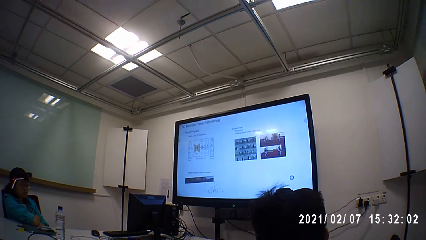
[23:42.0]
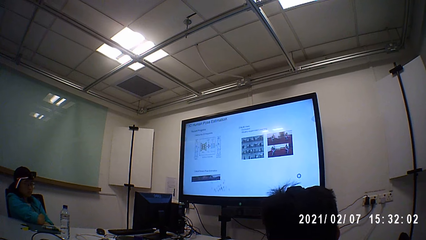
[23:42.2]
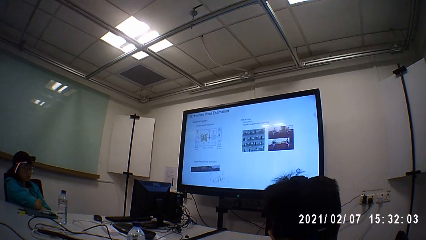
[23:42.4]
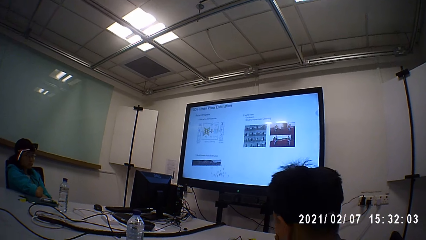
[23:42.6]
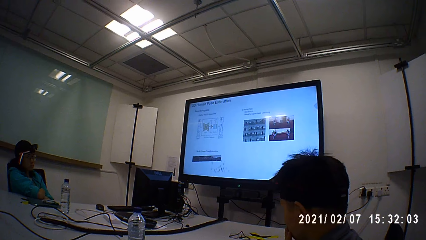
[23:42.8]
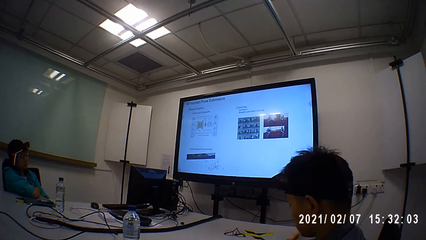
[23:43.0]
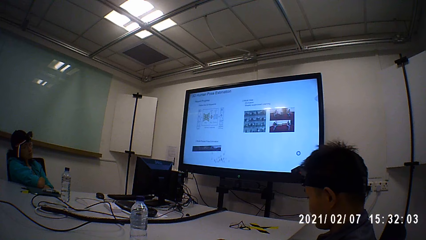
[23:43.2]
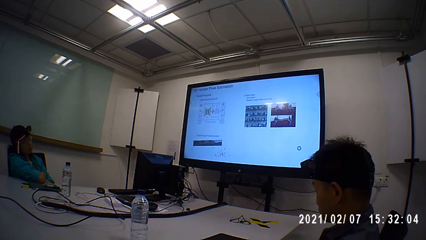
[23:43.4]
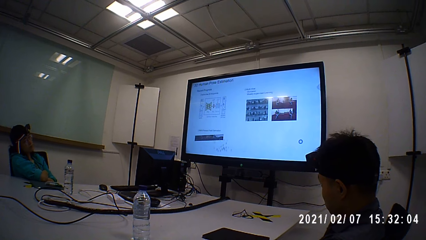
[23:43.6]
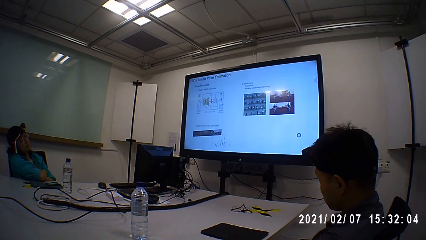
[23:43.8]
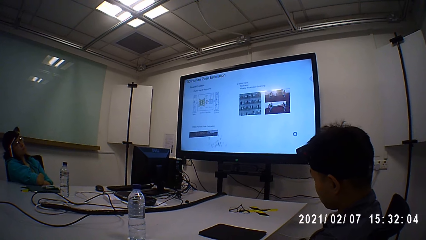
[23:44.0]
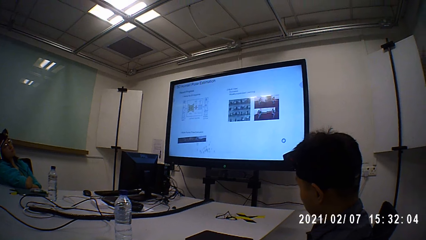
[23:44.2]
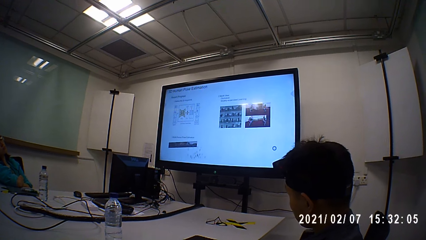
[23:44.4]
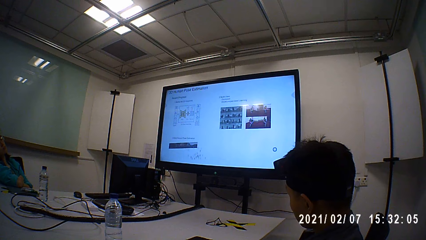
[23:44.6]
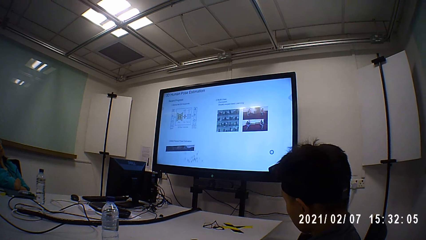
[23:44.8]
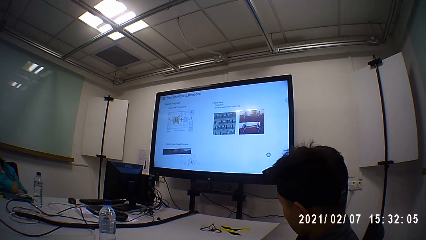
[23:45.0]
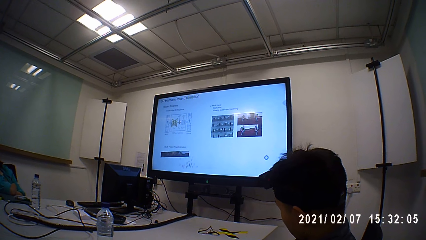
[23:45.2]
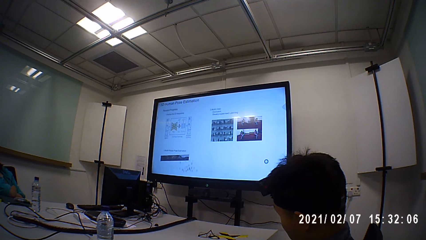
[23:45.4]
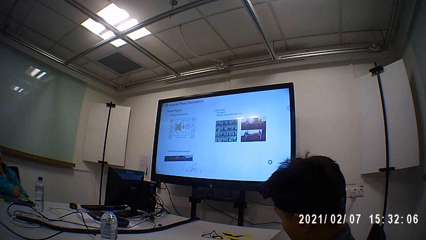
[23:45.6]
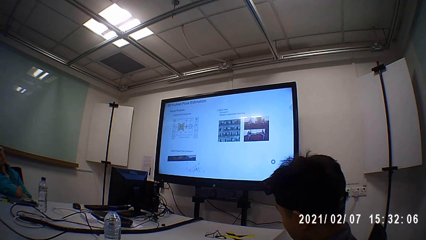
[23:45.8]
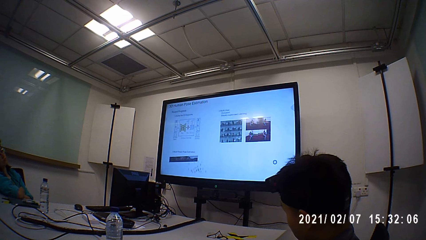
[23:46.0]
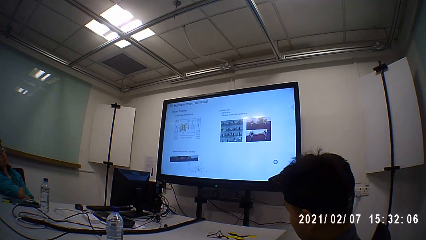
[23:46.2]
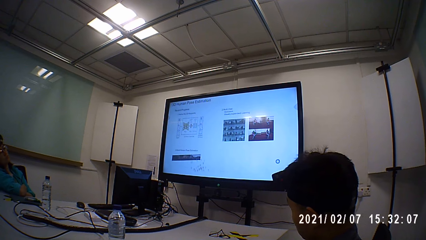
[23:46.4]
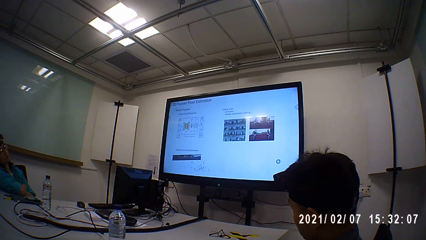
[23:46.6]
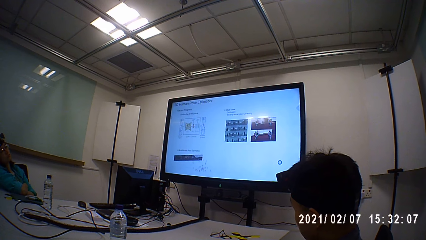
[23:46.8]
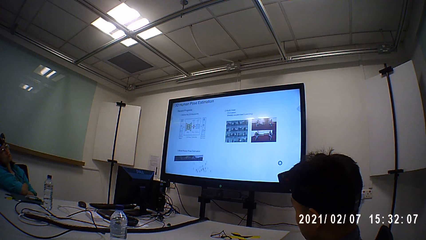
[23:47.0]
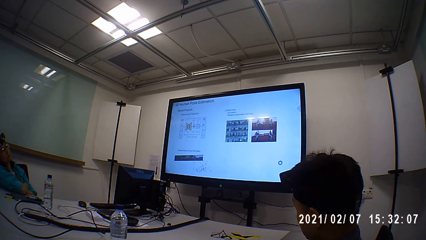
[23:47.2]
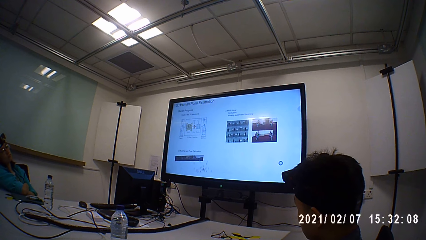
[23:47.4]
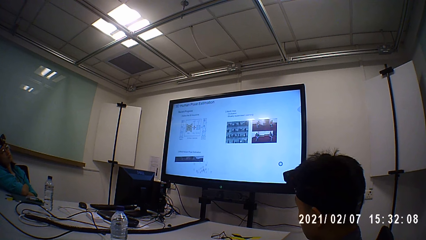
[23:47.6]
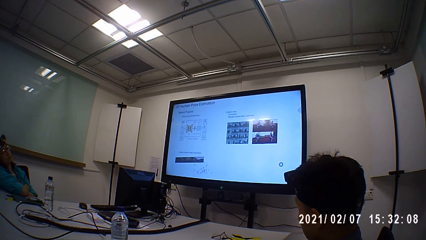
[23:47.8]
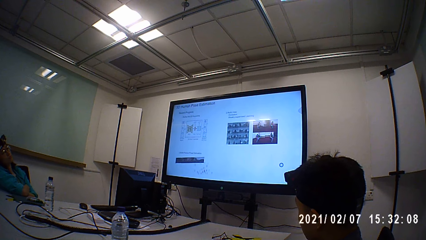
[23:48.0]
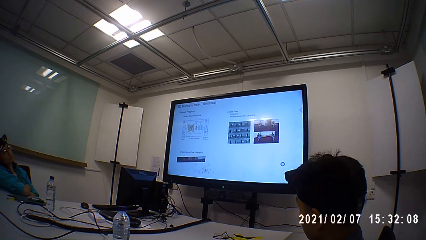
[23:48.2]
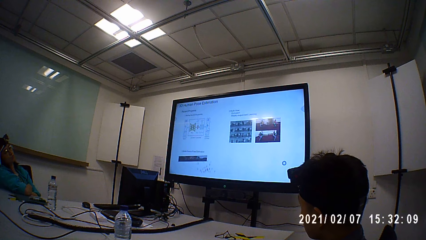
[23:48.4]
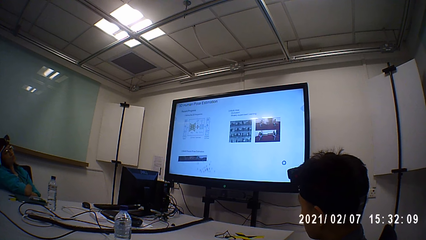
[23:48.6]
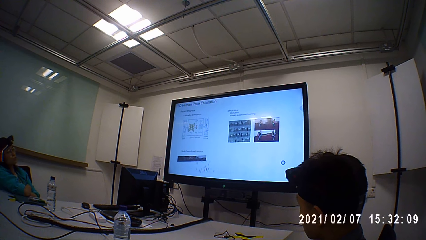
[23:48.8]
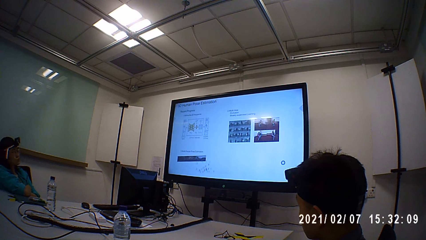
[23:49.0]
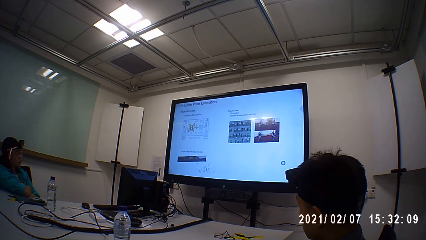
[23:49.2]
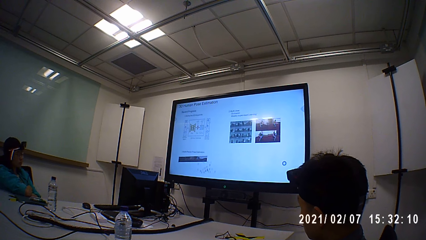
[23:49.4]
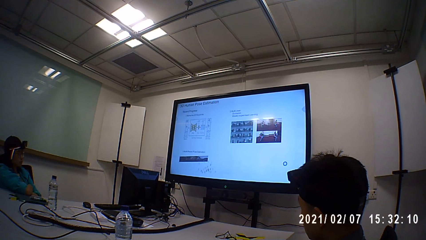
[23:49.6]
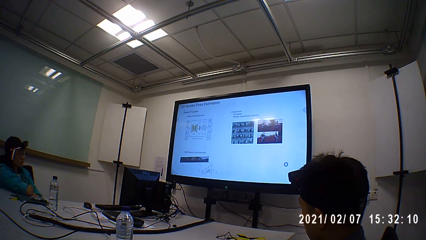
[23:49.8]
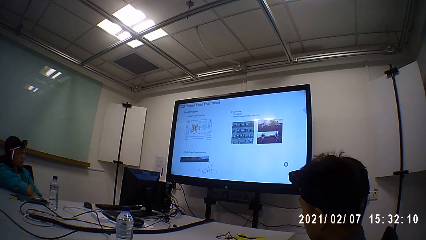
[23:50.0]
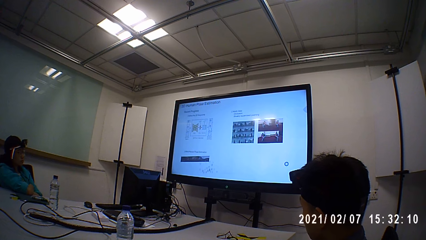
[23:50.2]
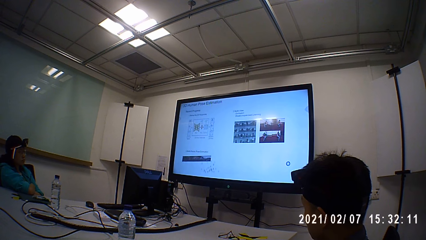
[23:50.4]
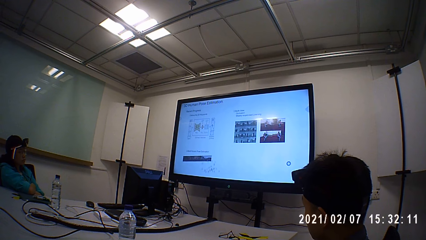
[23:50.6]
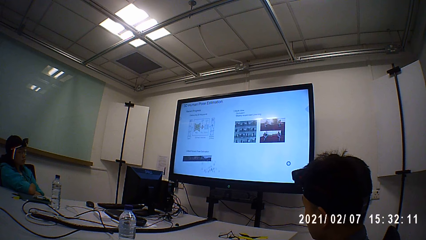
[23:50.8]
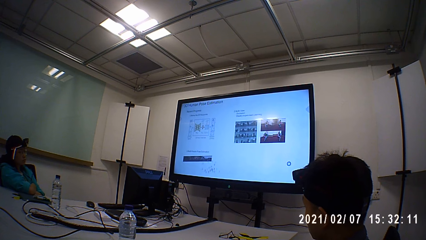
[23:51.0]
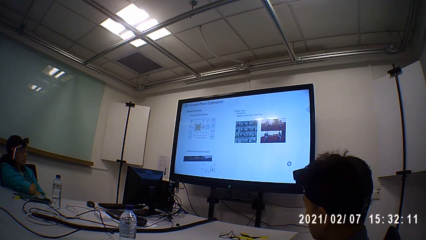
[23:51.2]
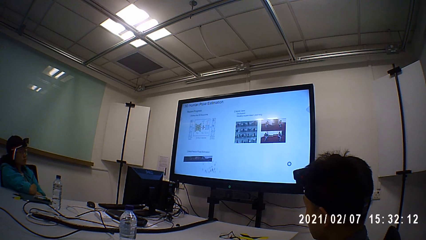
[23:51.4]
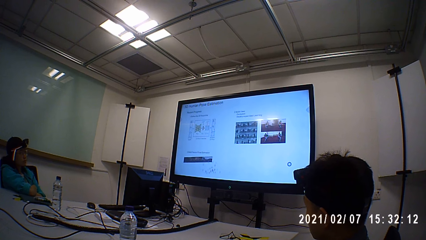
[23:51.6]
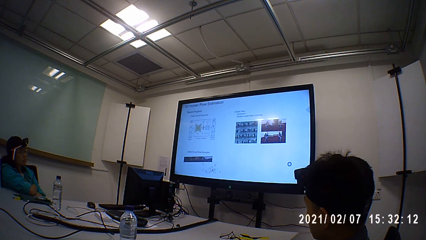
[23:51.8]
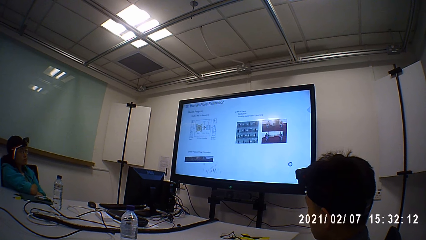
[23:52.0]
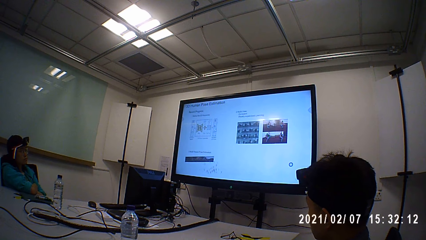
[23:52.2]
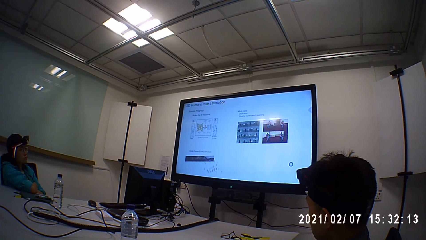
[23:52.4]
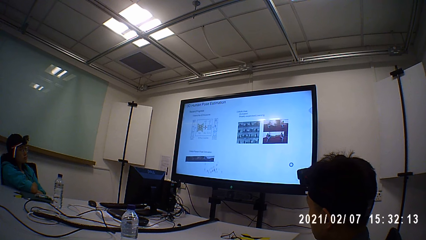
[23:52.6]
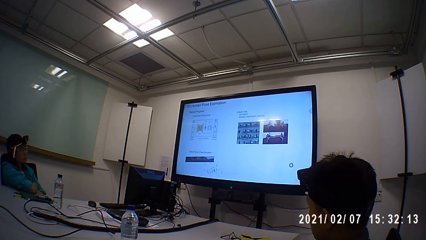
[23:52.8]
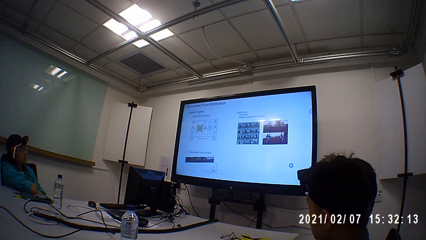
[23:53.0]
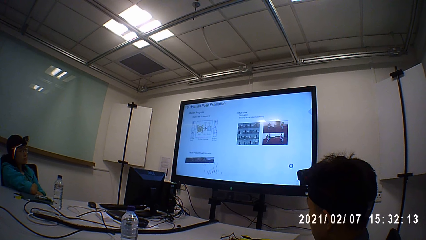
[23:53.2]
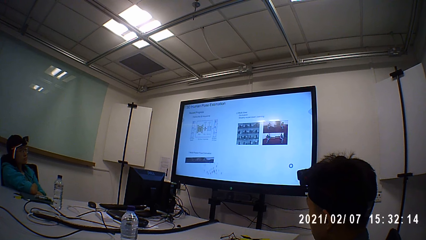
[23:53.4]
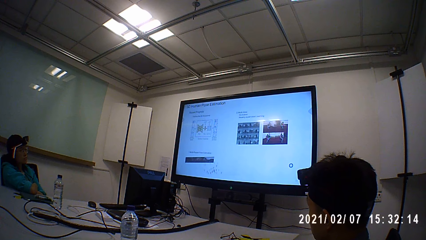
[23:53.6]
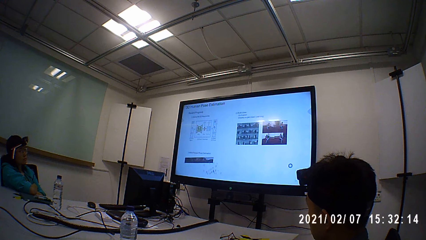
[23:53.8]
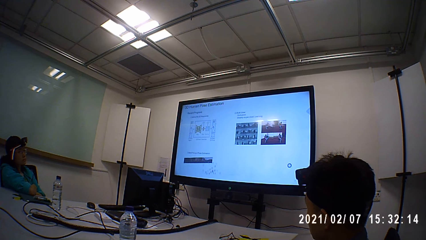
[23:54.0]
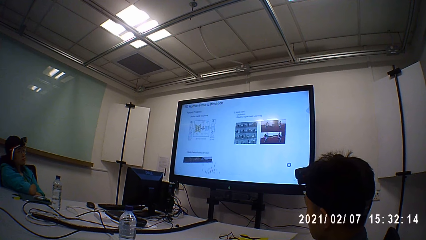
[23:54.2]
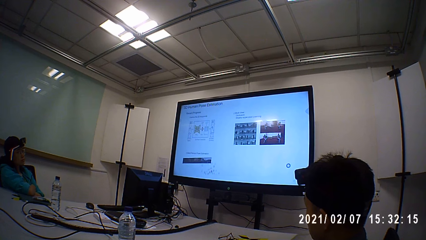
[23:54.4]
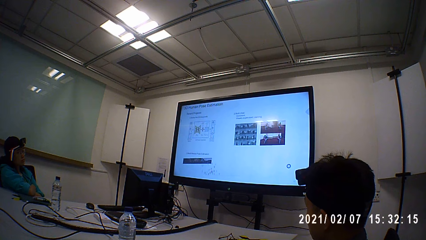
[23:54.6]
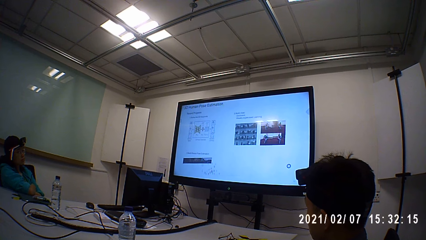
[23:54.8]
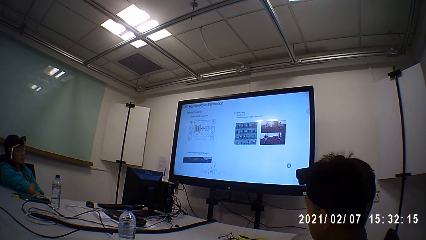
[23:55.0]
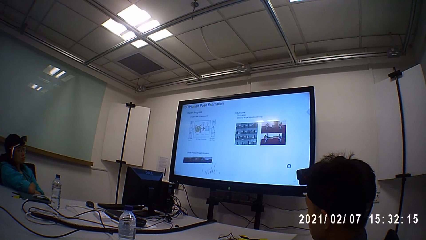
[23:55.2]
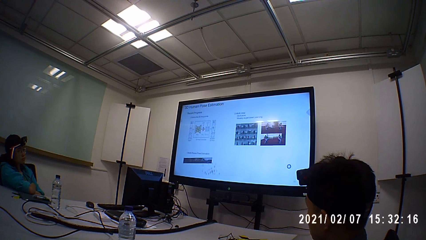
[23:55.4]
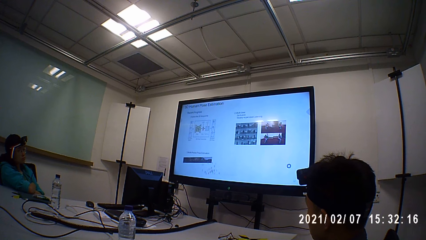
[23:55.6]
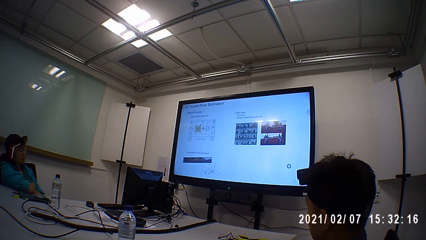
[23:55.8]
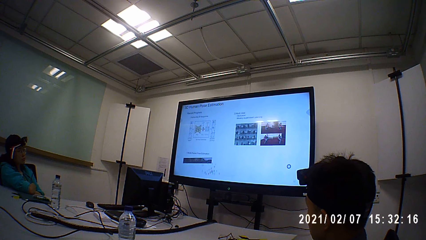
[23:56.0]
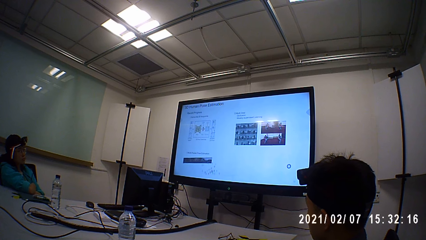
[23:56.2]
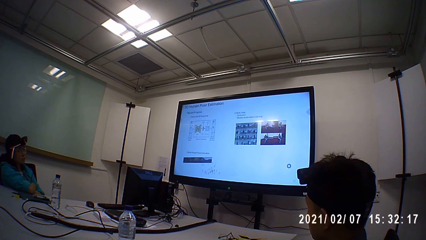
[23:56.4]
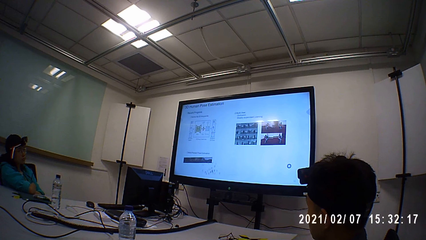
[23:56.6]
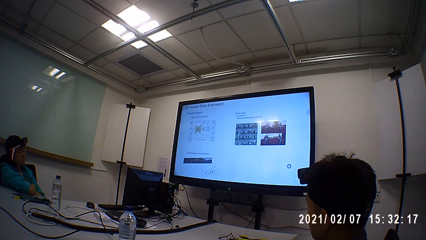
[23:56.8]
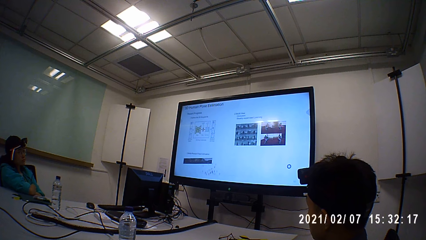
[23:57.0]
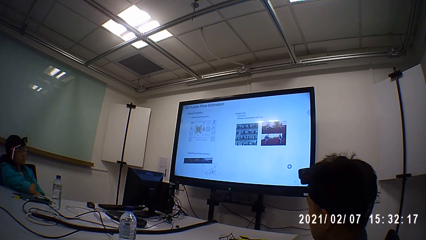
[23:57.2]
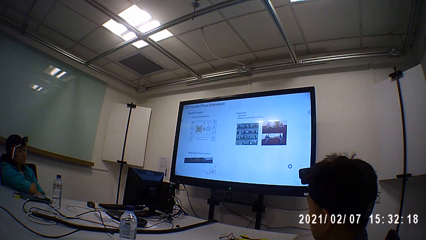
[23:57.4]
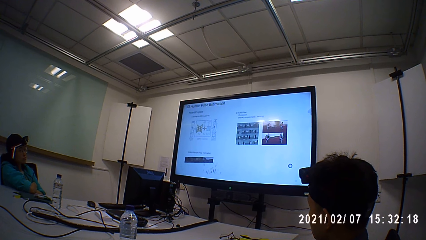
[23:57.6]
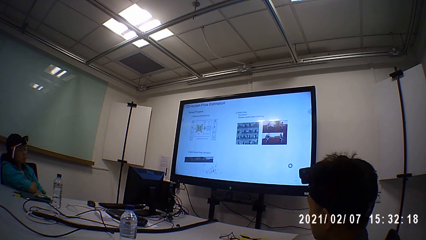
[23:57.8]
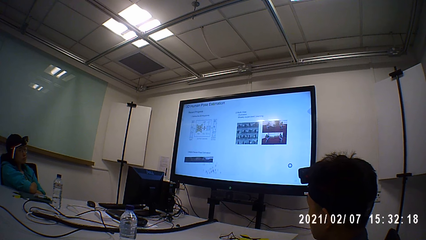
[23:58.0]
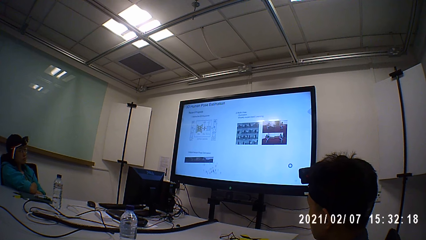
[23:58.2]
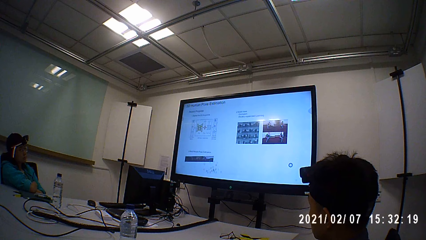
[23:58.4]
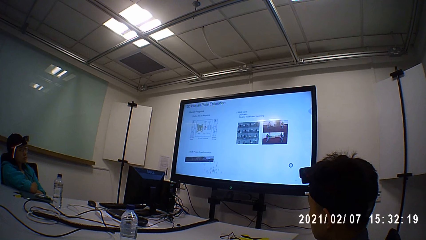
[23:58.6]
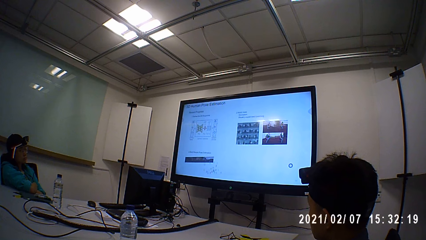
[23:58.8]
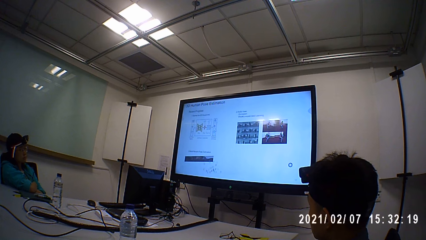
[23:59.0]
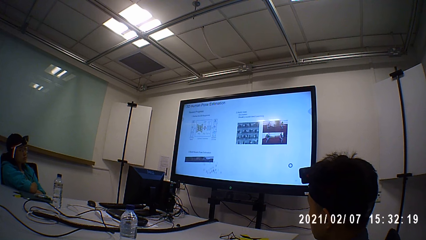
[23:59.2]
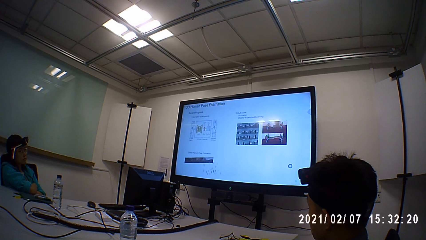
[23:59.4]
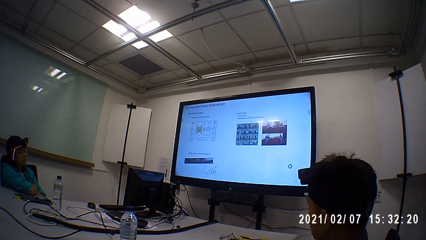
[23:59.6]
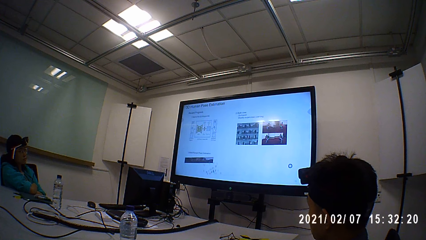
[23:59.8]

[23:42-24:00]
A man looks at the television. The camera wearer operates a desktop. A person stares at the screen on the wall. Another person stares at the screen on the wall.
